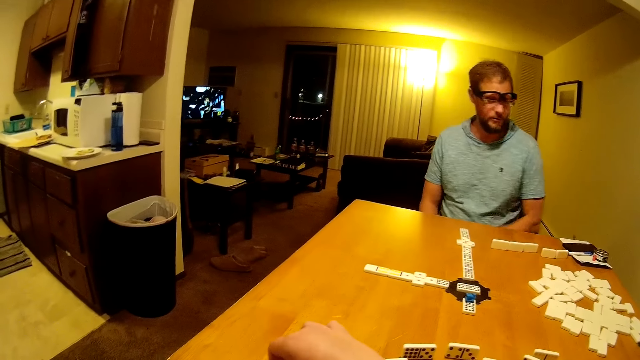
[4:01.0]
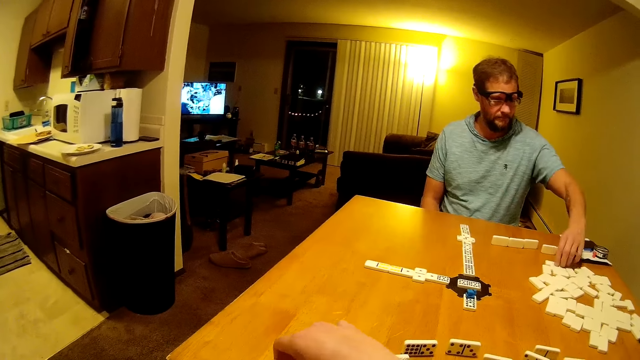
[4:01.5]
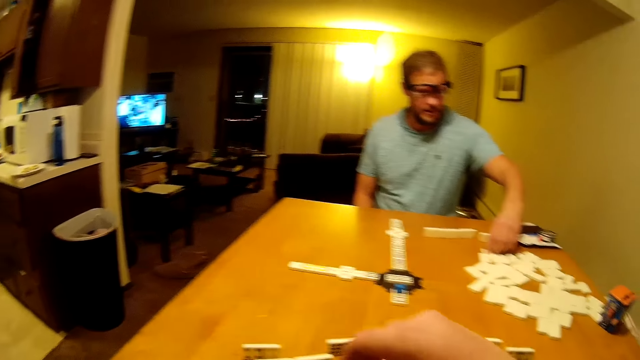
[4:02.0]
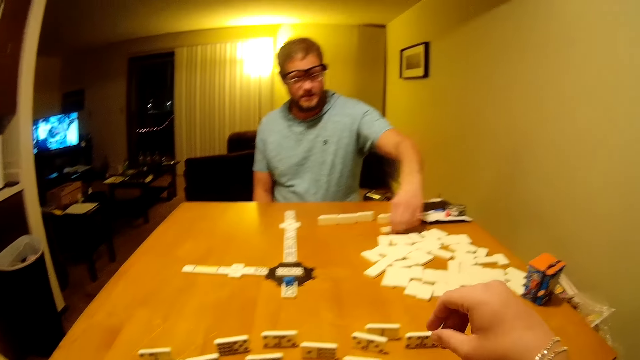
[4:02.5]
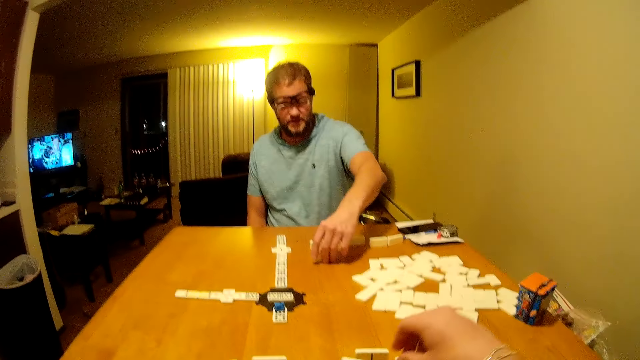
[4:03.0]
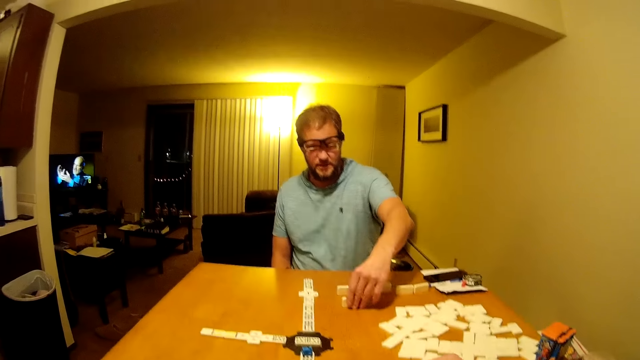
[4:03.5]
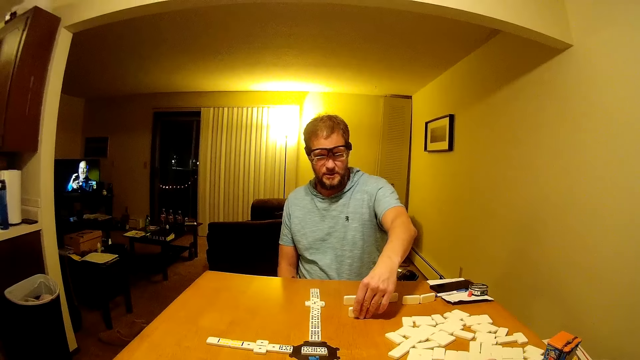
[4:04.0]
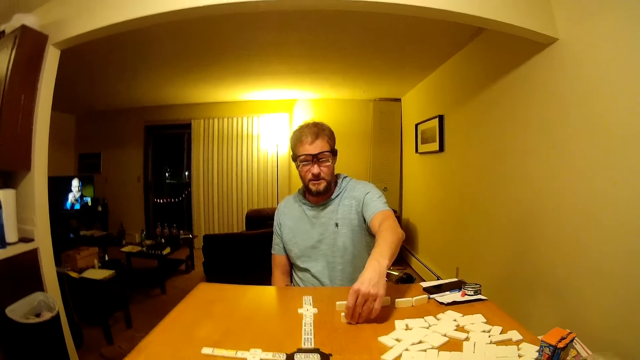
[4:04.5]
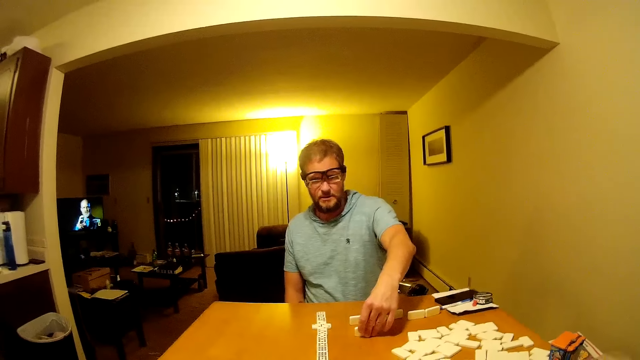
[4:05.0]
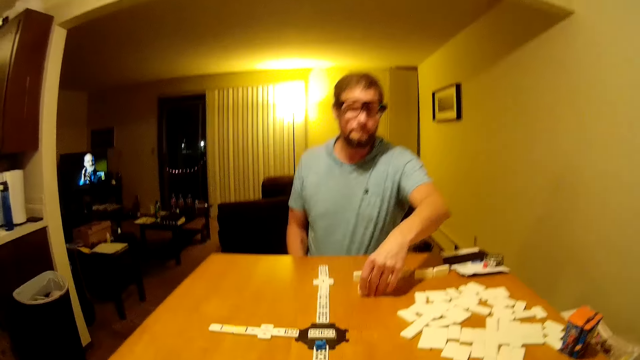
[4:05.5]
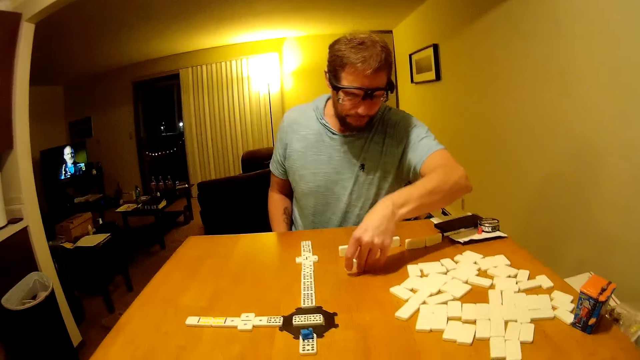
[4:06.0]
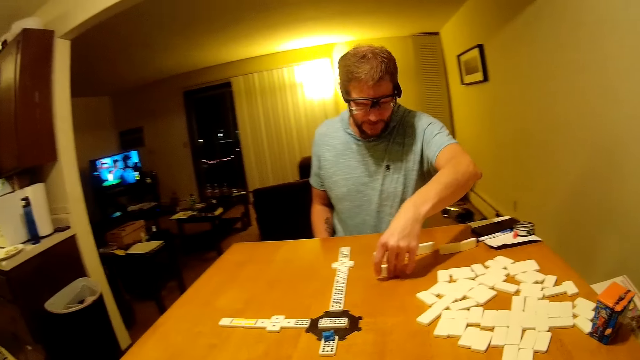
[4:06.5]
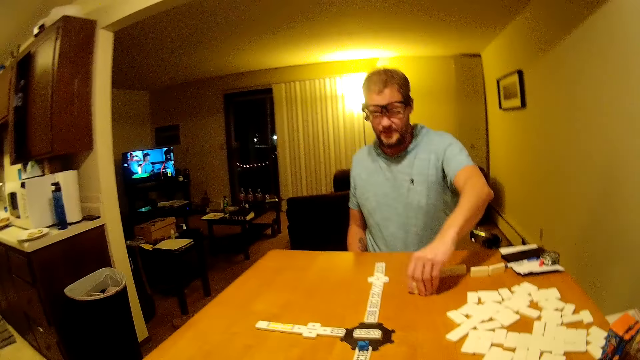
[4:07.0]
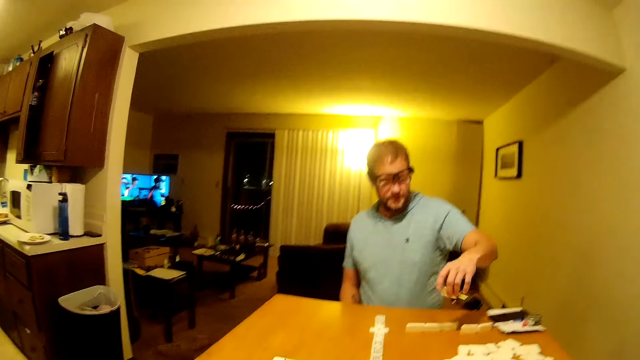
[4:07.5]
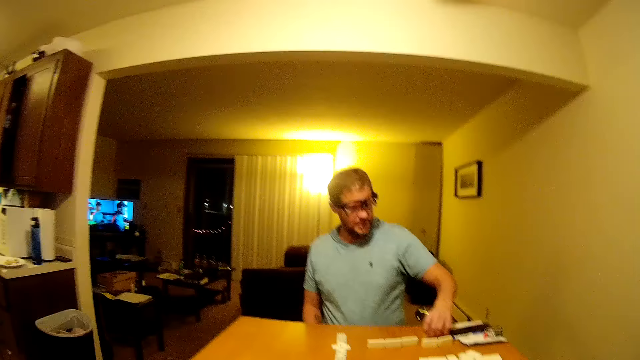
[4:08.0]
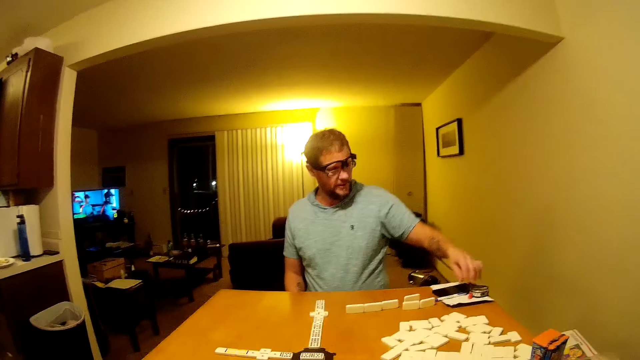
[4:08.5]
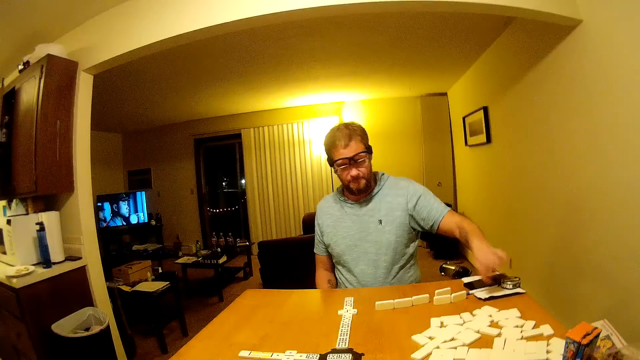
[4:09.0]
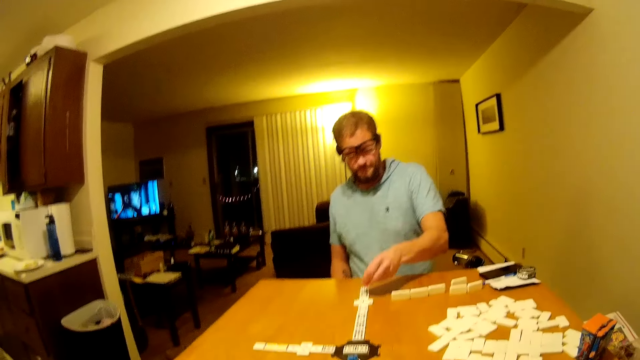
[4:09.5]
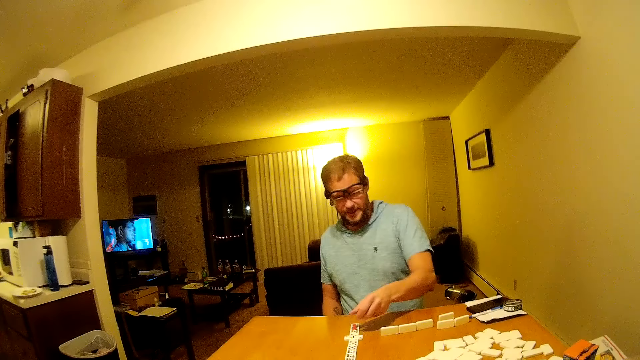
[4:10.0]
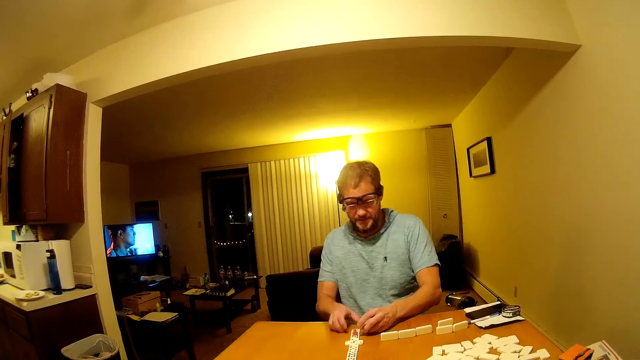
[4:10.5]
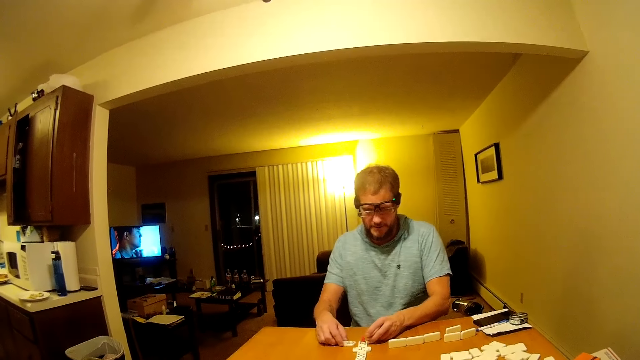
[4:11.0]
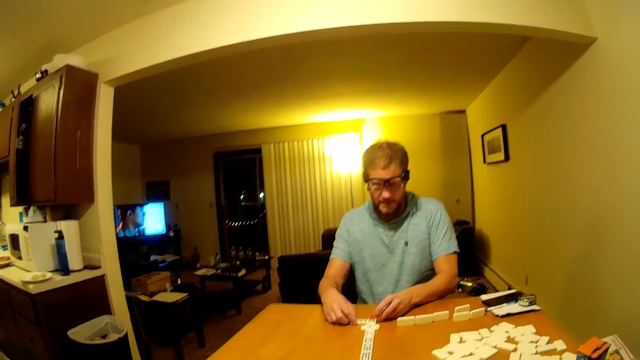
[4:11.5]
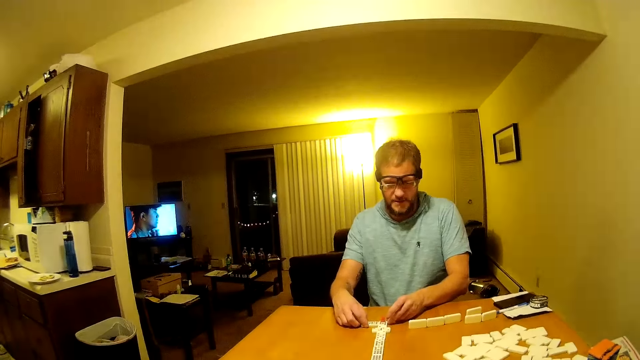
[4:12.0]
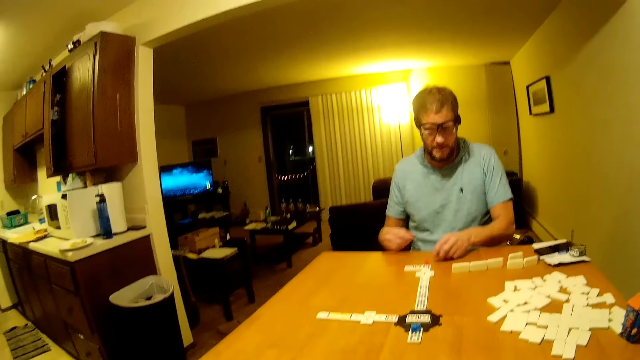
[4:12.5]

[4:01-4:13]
A man moves a domino piece on the table. The man plays the word game board. The man holds the domino piece, stares at the domino piece, looks around, picks the domino piece, and places the domino piece on the table. The man picks the domino piece and places the domino piece on the other piece. The man moves the domino piece on the table.

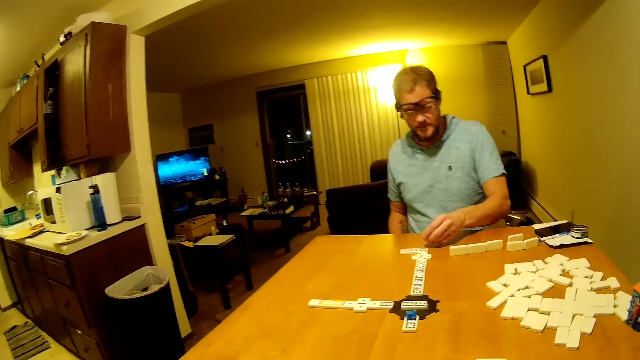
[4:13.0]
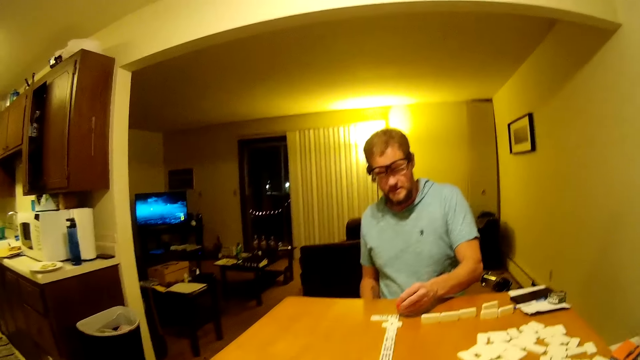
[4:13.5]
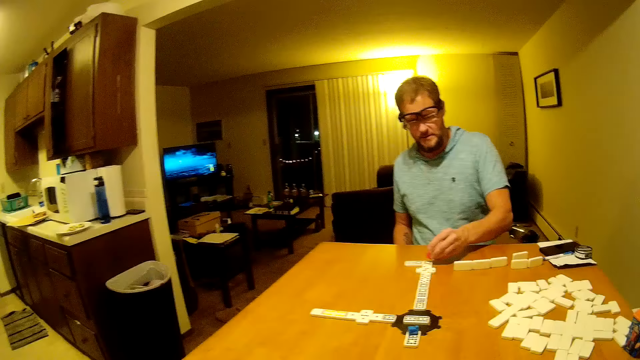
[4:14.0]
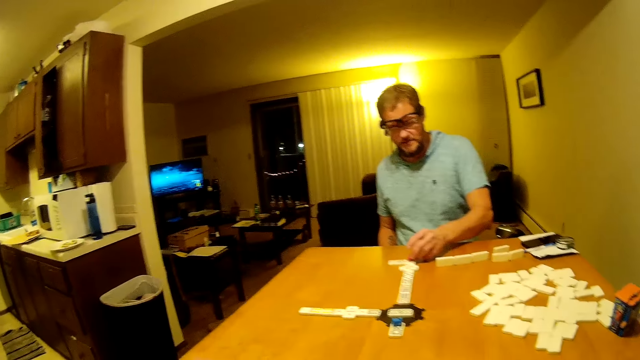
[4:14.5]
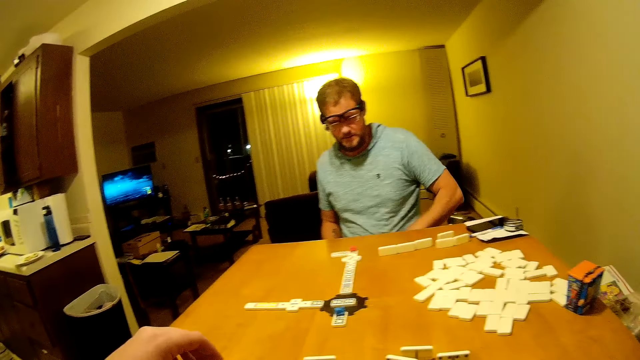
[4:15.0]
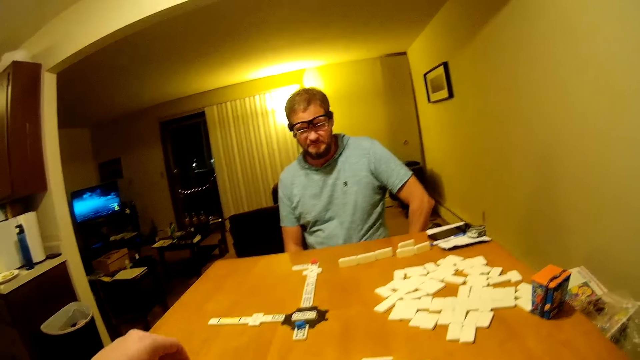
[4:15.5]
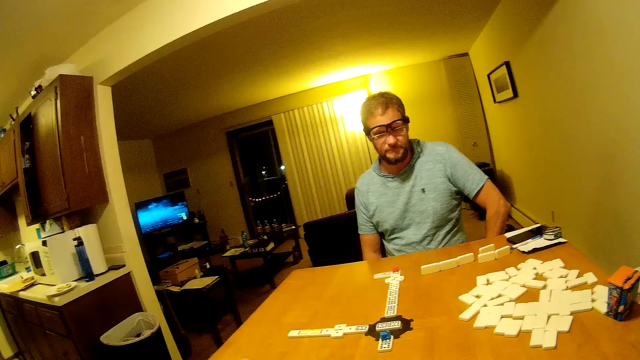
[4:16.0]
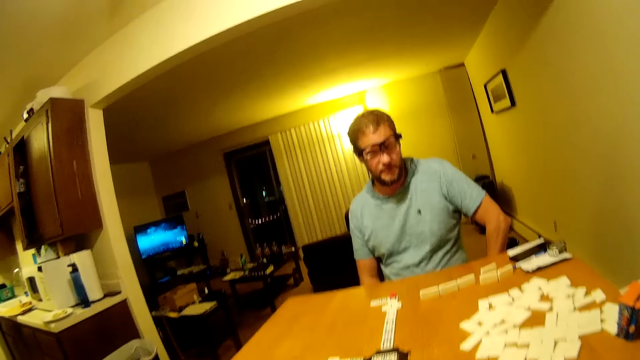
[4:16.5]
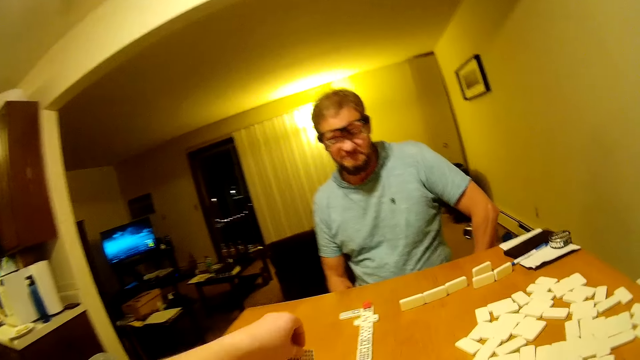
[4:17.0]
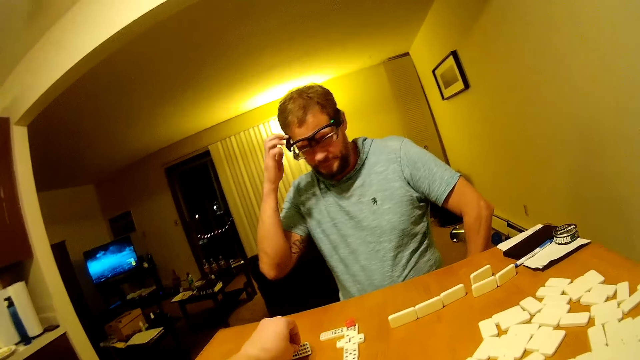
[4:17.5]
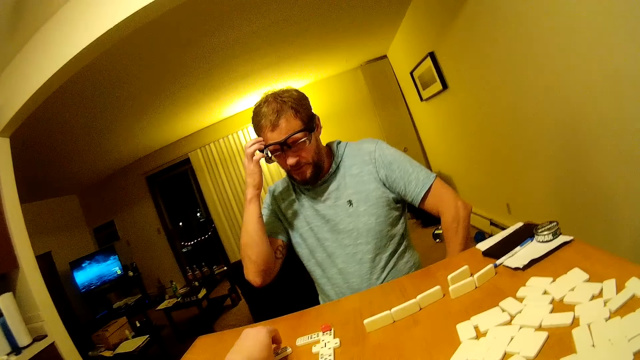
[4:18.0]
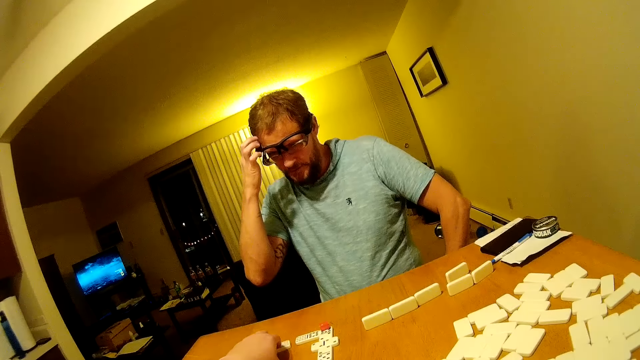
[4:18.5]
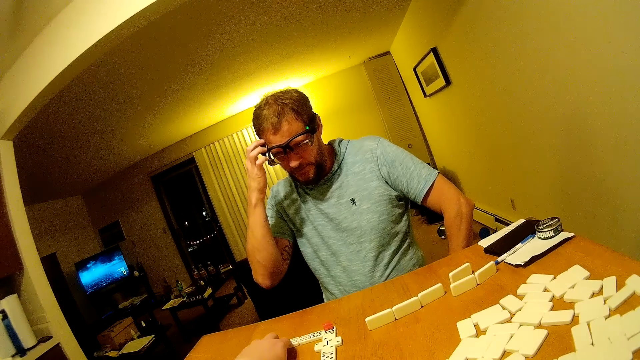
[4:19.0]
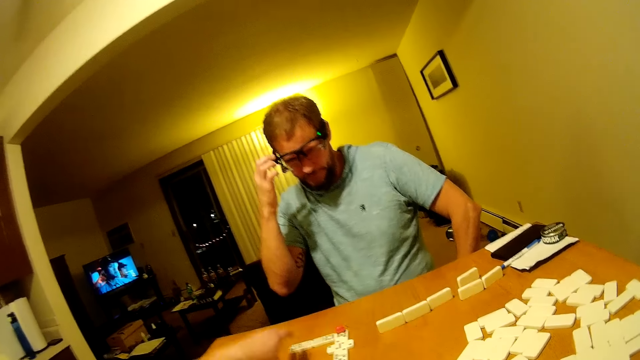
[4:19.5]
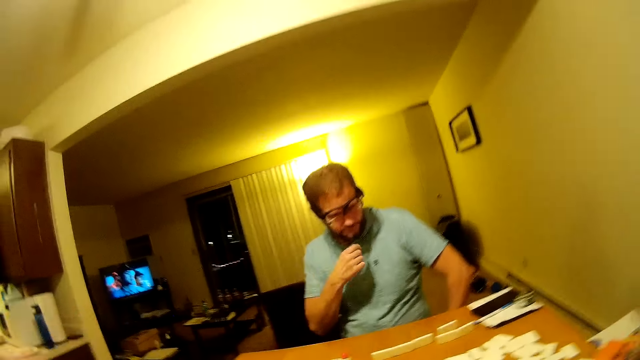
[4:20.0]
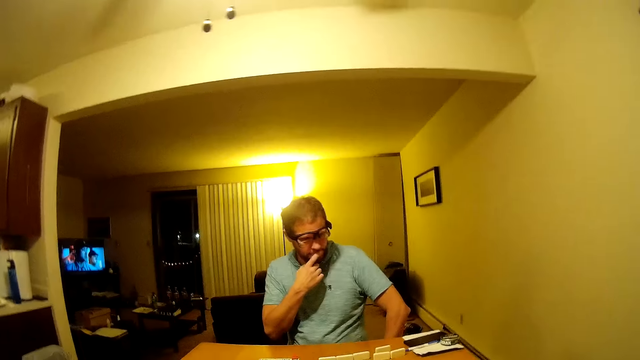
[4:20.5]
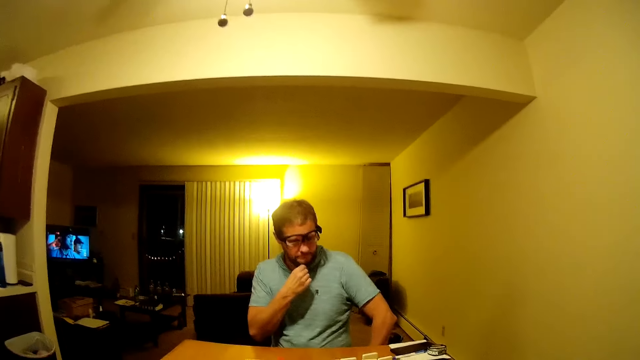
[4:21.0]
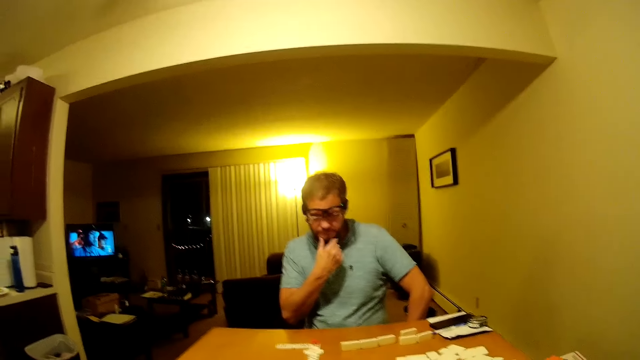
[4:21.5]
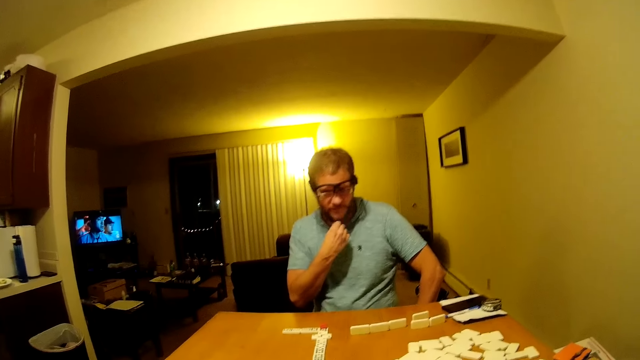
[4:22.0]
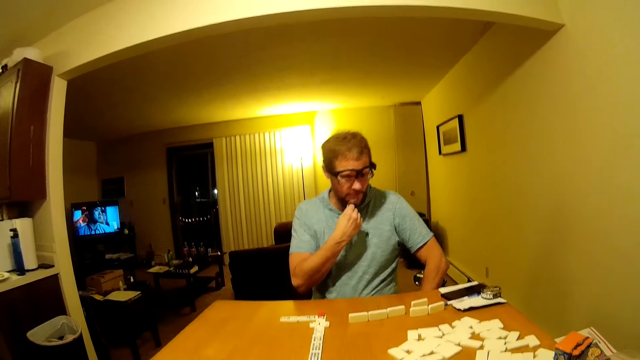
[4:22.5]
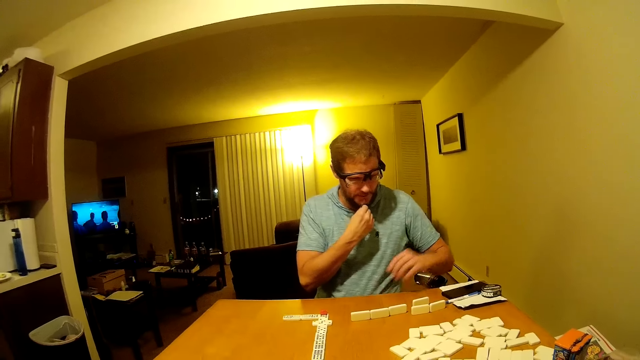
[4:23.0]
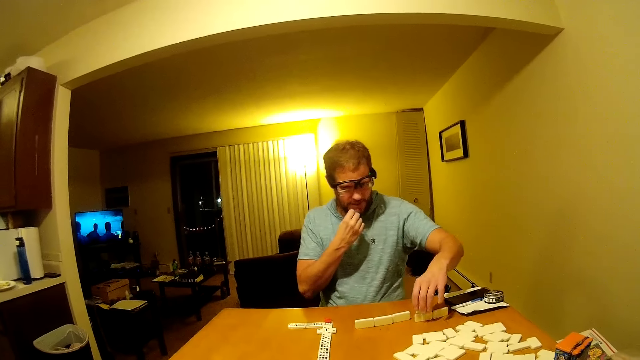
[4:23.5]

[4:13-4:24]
A man picks up a domino piece and places the domino piece on the other piece. The camera wearer speaks to the man. The man looks around. The camera wearer picks up a domino piece and places the domino piece on the table. The man scratches the head. The camera wearer plays the word game board. The man touches the nose and touches the beard. The man picks up a domino piece.
